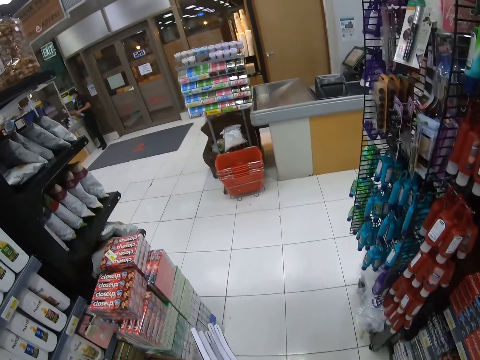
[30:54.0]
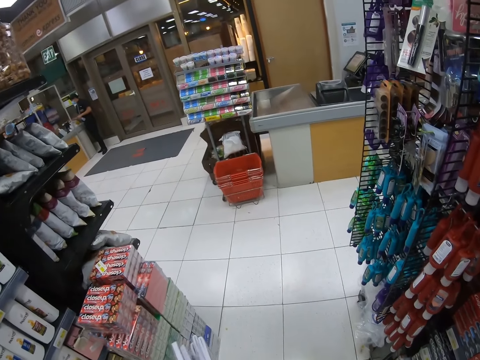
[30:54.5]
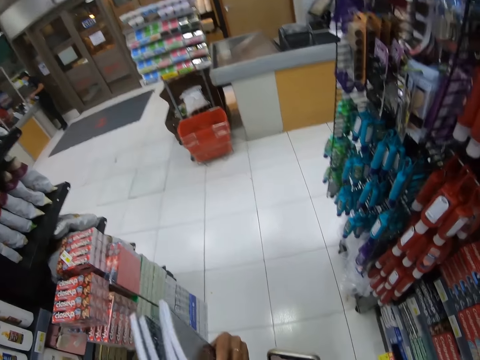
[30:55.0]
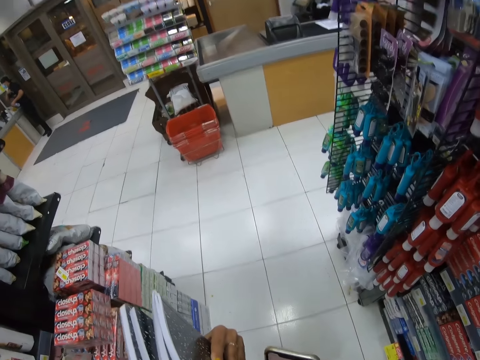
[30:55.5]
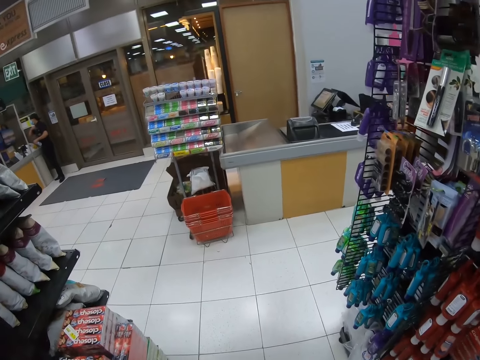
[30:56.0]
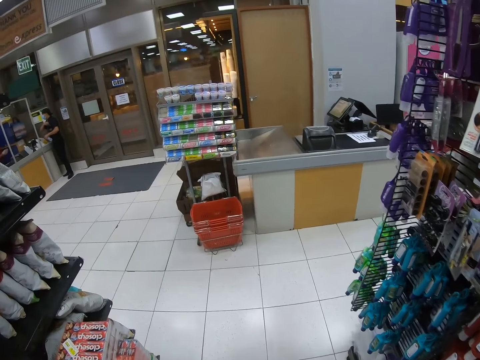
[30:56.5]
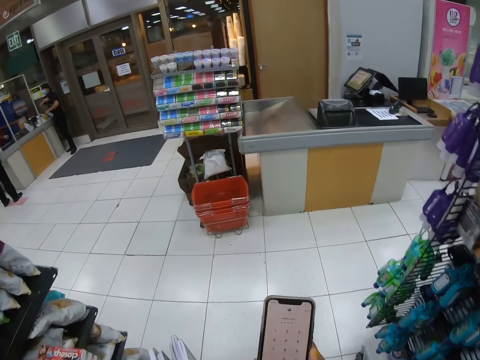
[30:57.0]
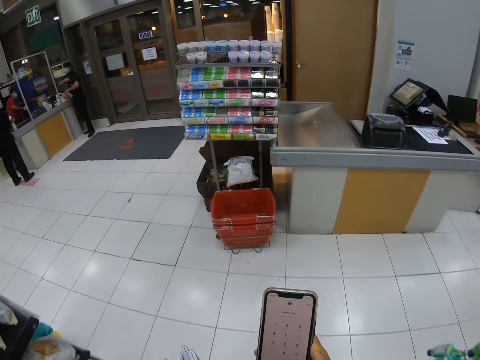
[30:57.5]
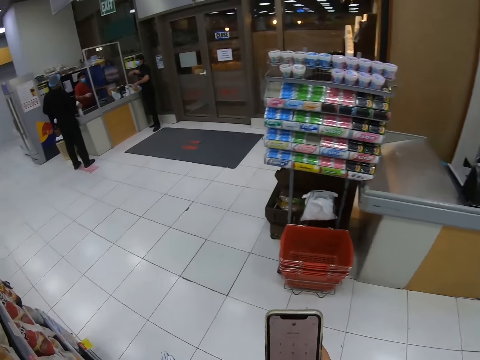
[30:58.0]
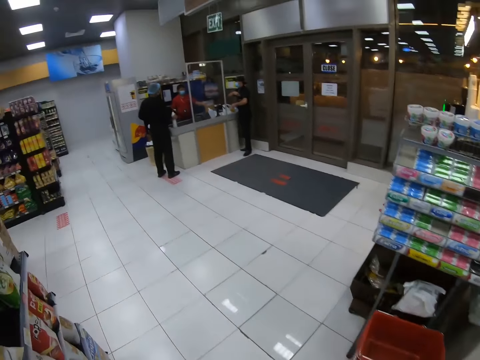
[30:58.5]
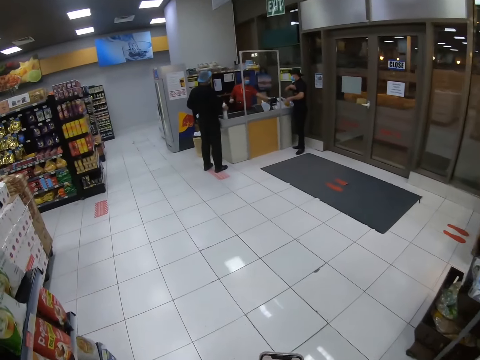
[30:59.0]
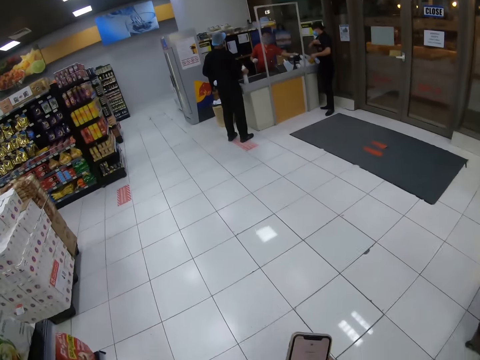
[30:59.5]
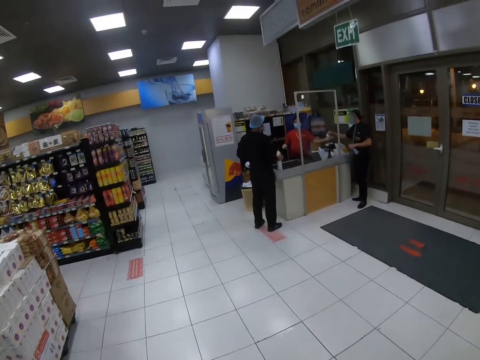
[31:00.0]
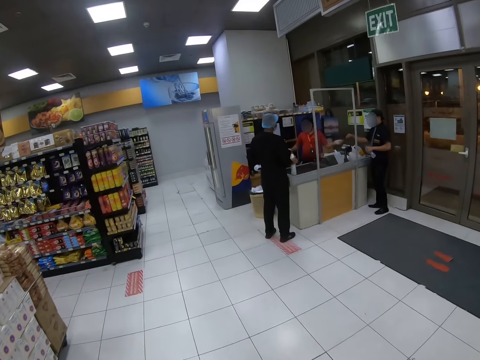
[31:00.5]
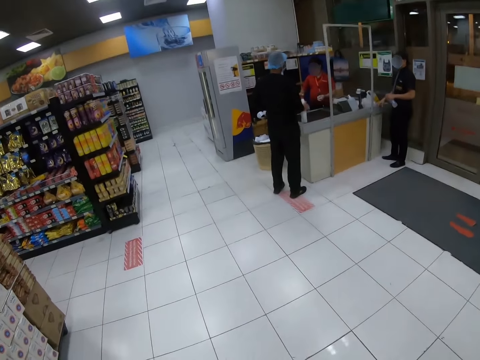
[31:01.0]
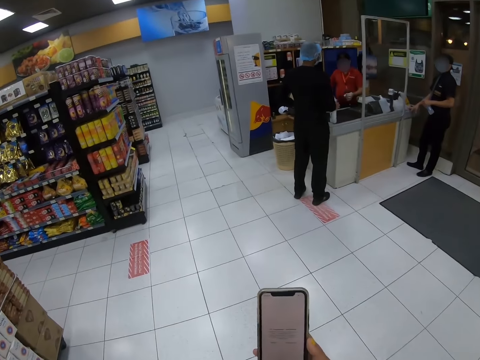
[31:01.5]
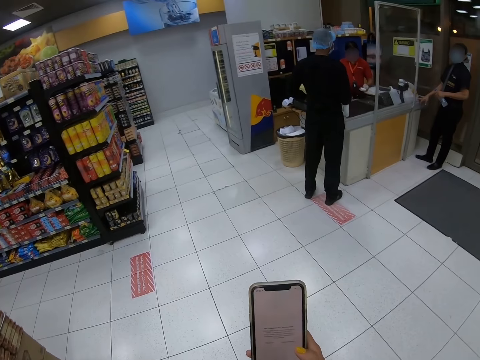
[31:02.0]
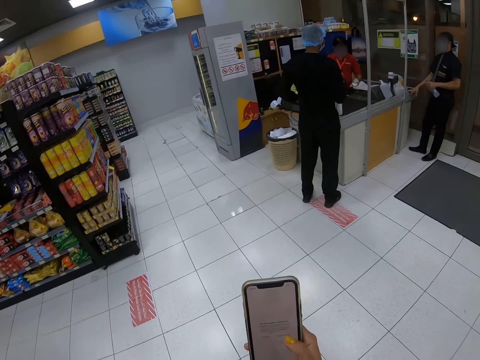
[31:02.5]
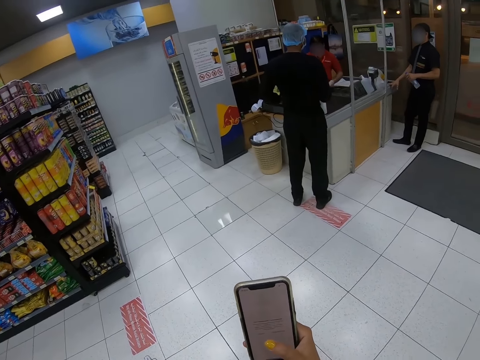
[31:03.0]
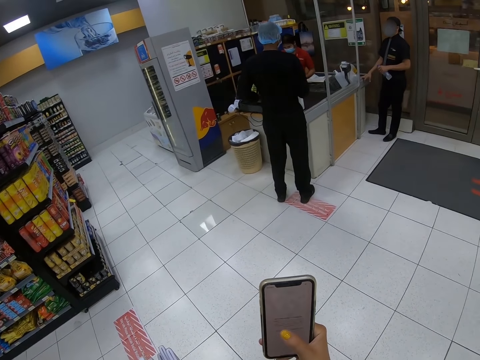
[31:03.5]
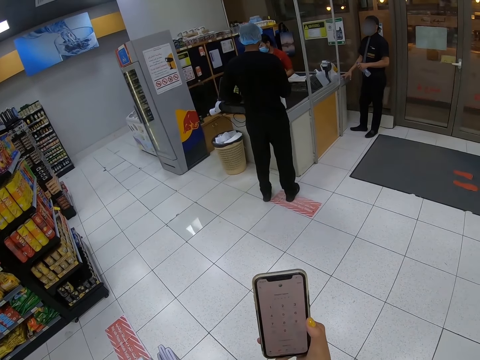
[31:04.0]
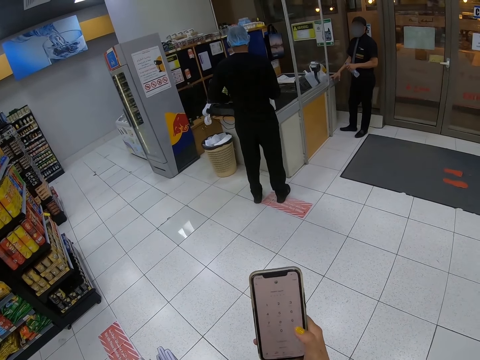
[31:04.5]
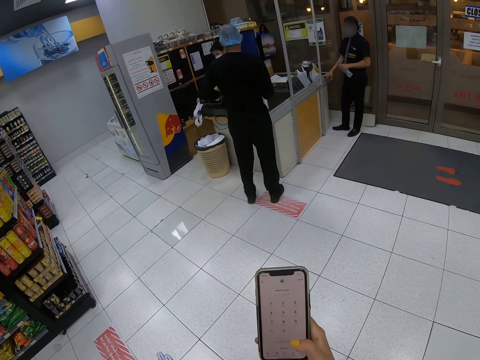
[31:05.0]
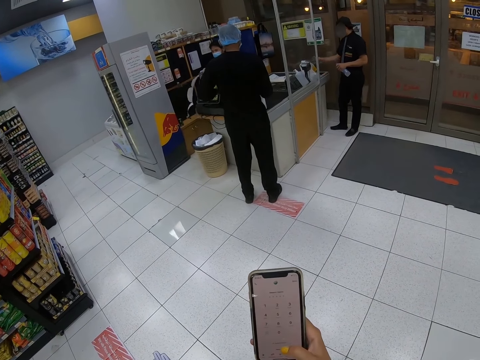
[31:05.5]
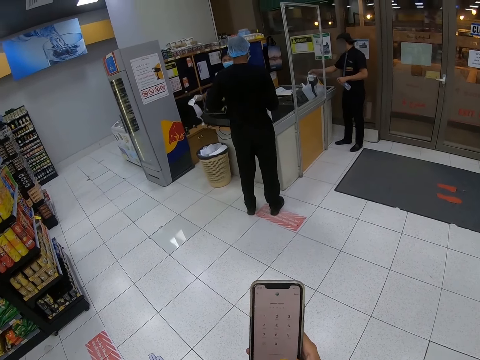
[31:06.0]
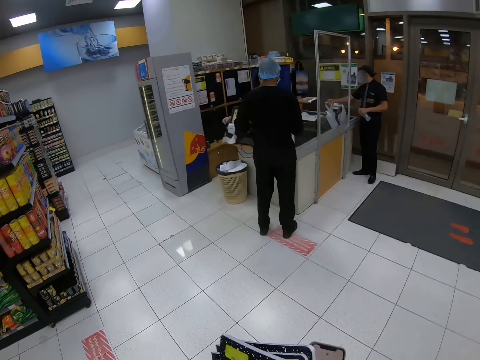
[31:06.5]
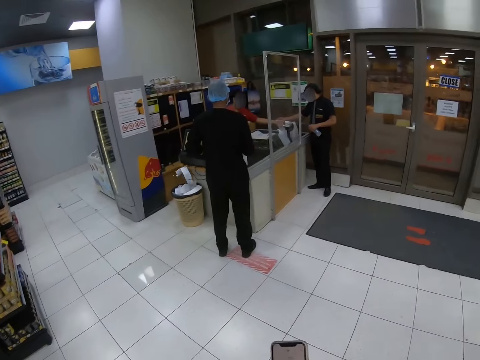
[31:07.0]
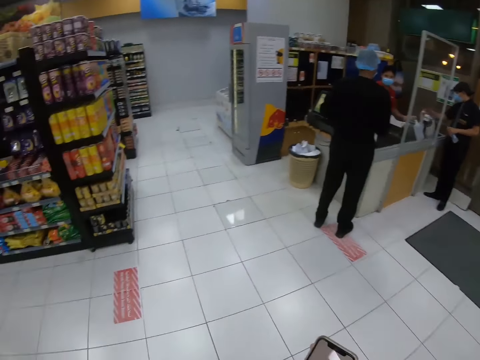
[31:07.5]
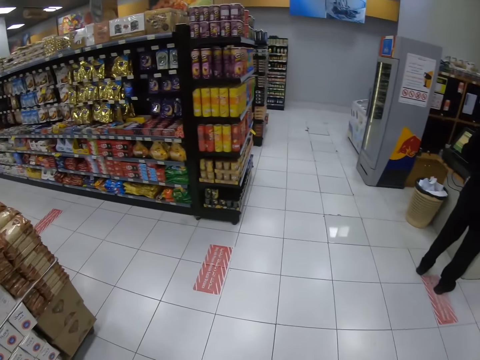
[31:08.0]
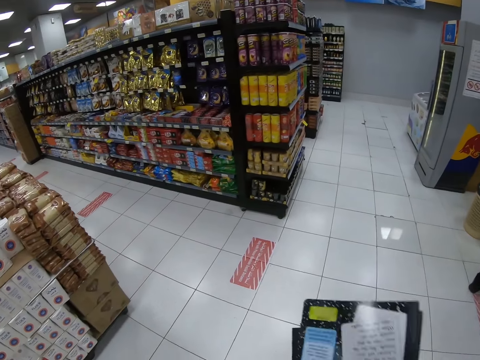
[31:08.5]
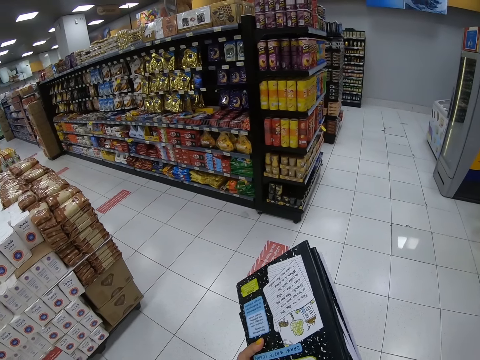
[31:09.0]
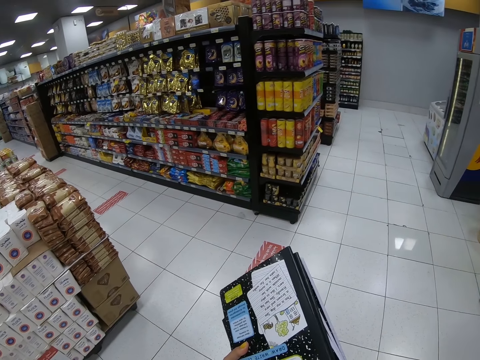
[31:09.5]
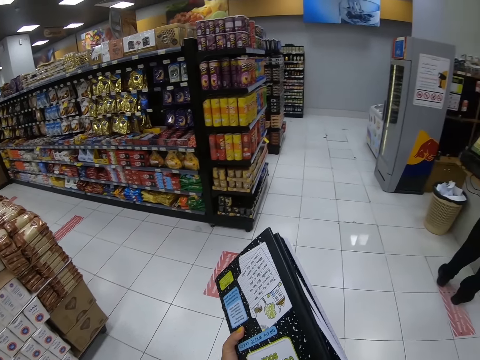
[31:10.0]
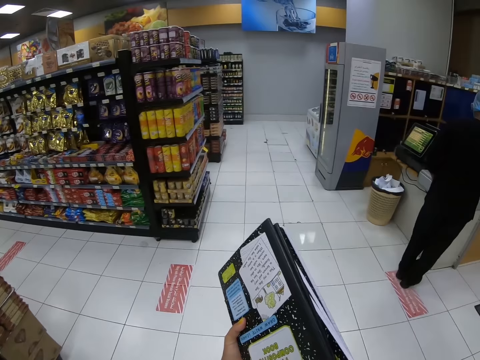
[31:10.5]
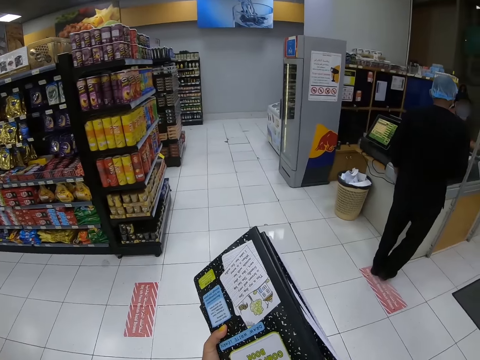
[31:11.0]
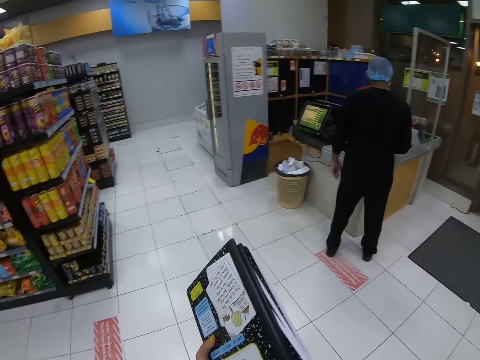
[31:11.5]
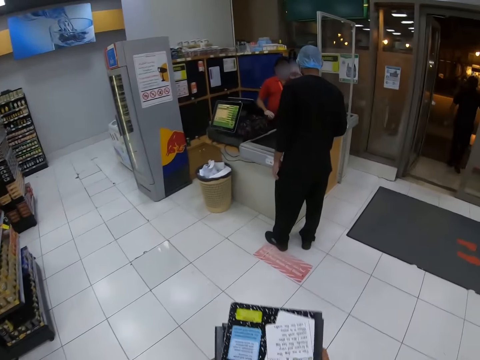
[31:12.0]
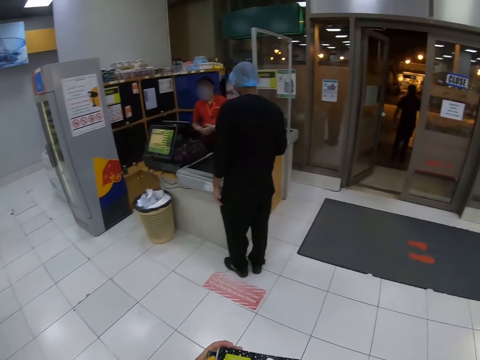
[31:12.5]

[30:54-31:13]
The camera wearer walks towards the counter. She holds her cellphone. She walks towards the counter. She scrolls the phone. She dials through the cellphone. She stops. She holds the books.

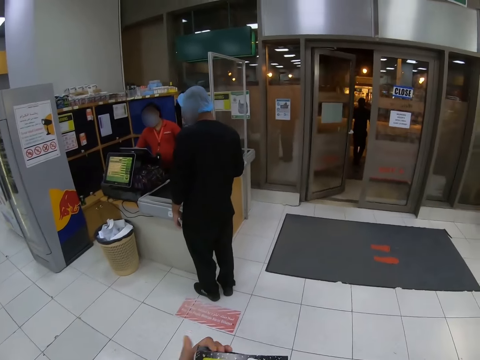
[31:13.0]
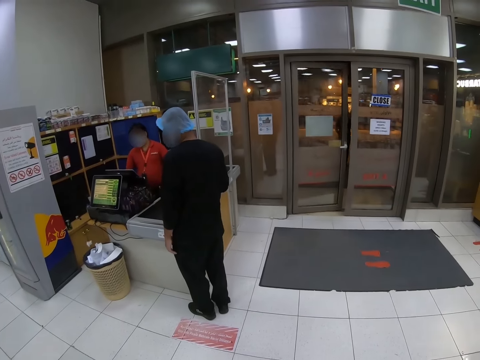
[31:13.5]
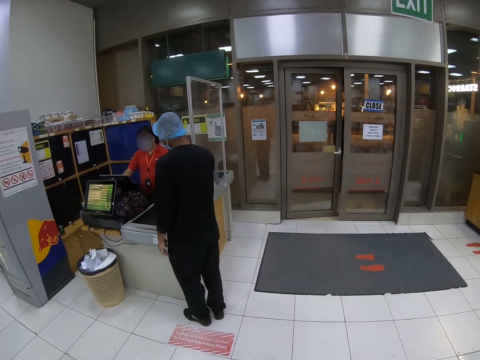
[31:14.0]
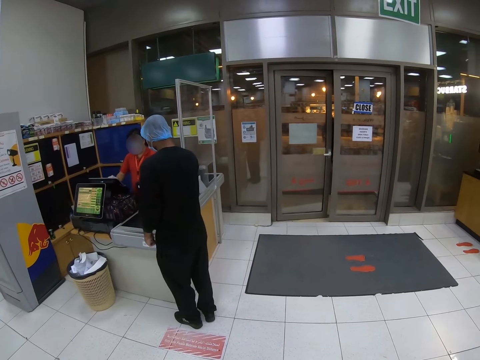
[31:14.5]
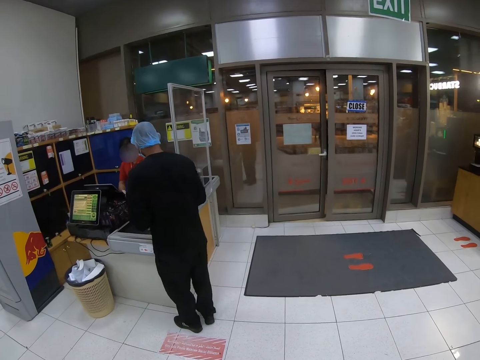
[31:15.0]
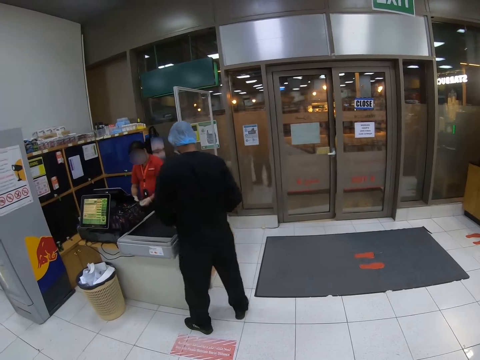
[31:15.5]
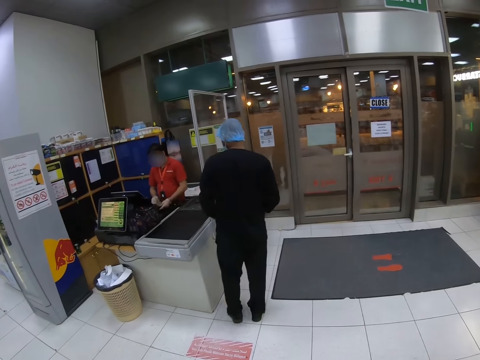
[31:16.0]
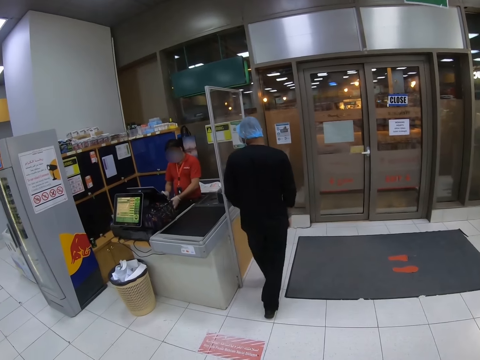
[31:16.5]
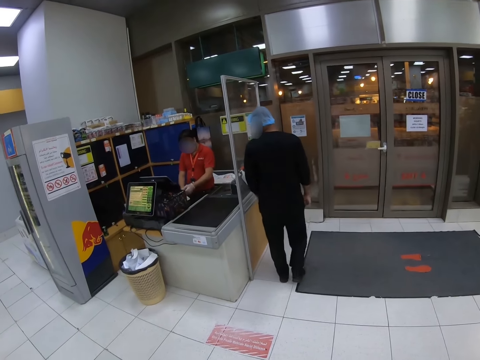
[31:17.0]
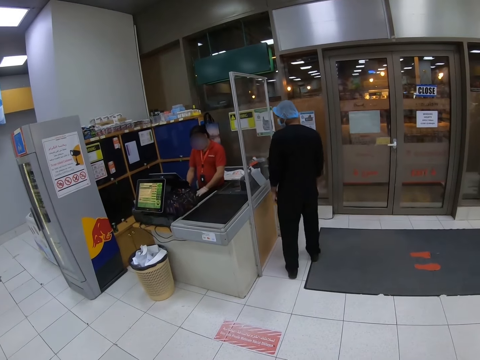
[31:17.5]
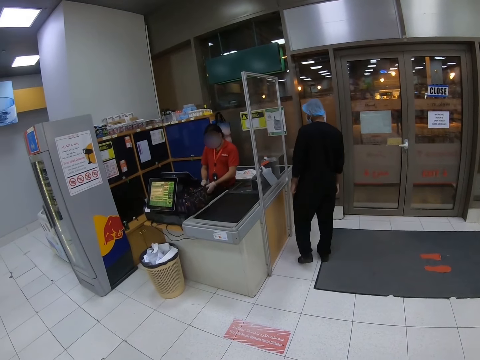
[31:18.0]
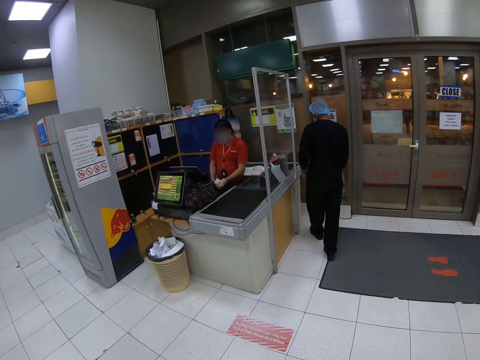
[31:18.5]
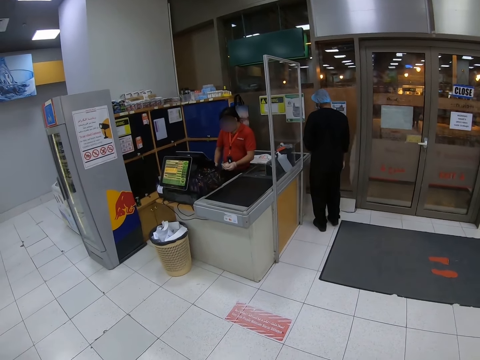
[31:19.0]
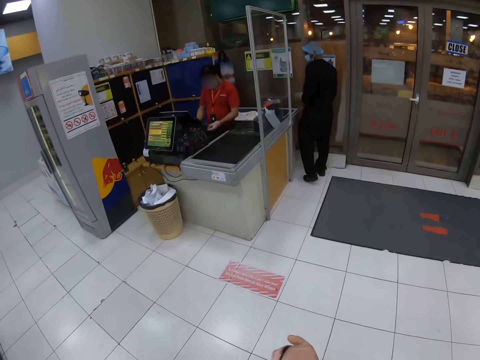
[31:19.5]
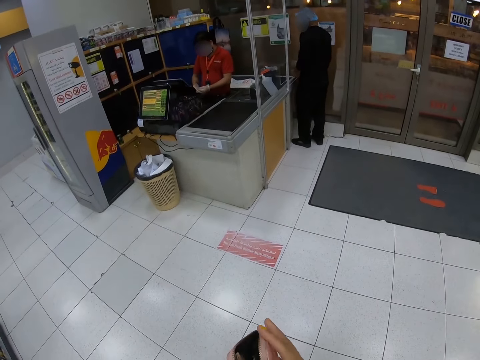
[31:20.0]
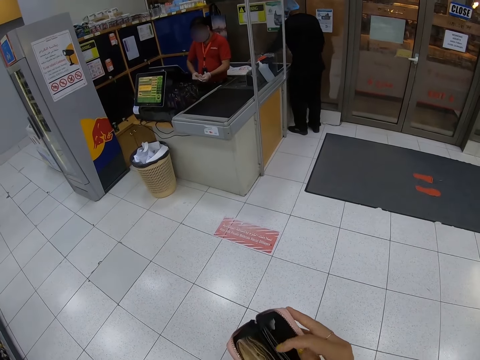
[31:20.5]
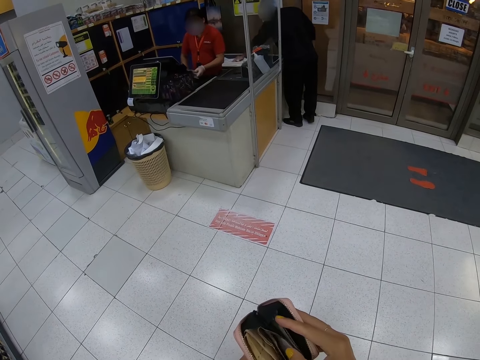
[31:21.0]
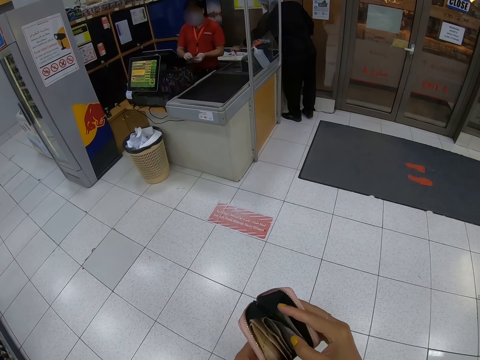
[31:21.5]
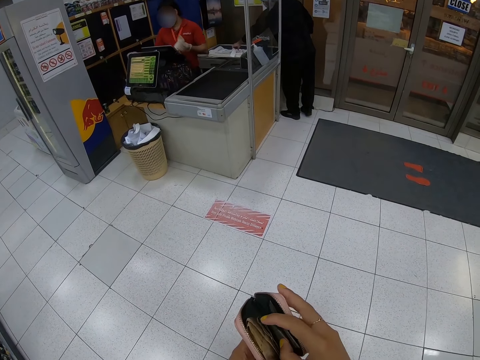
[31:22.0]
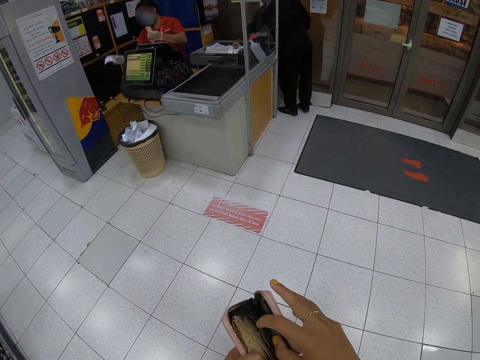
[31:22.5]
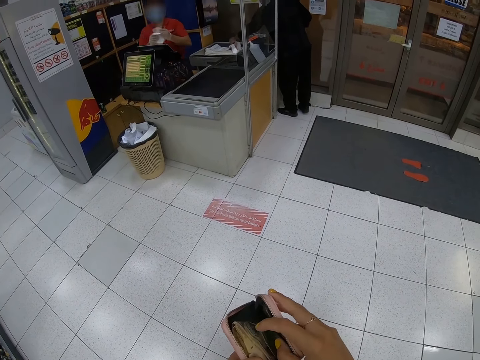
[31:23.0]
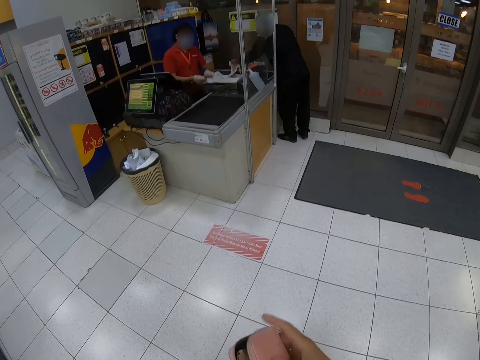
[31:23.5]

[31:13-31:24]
The camera wearer moves to the counter. They touch the money in the pouch. They open their purse.
